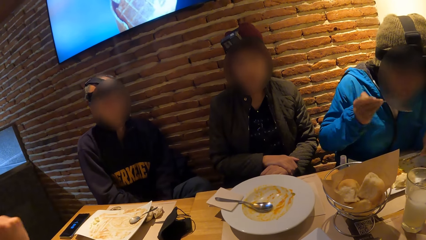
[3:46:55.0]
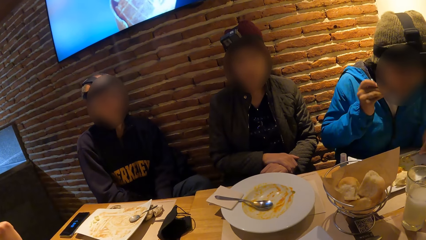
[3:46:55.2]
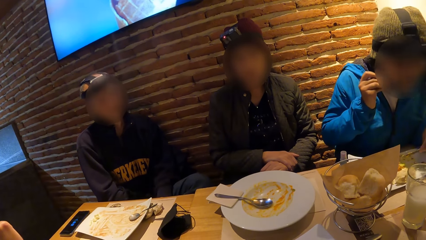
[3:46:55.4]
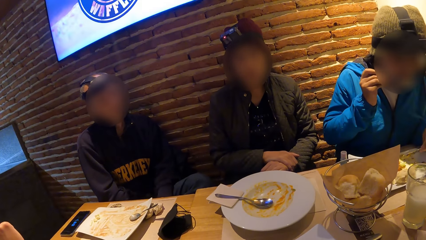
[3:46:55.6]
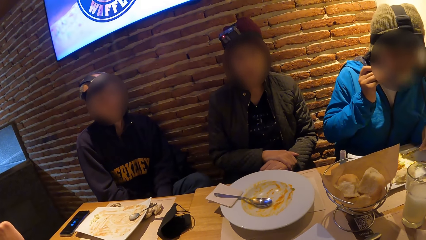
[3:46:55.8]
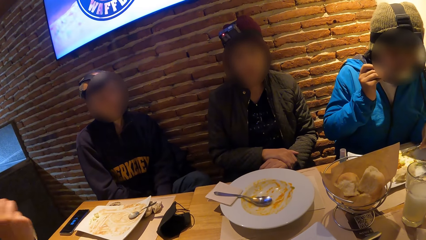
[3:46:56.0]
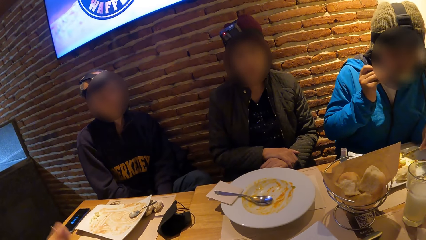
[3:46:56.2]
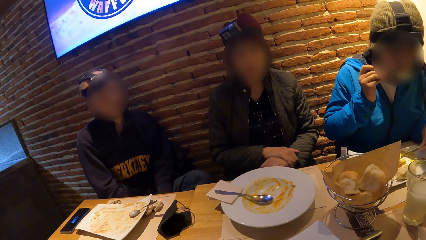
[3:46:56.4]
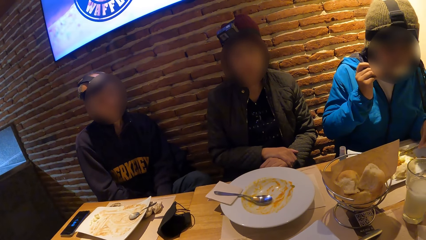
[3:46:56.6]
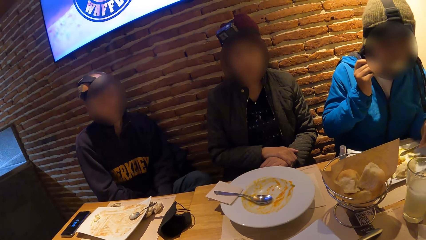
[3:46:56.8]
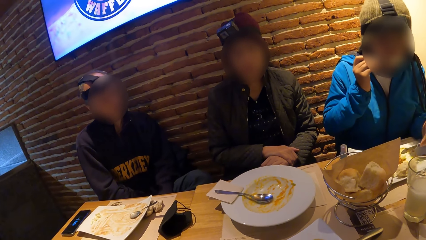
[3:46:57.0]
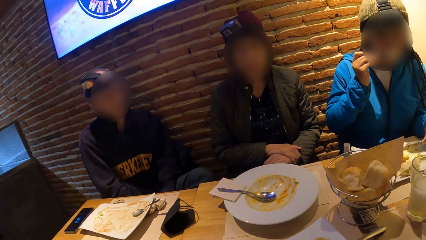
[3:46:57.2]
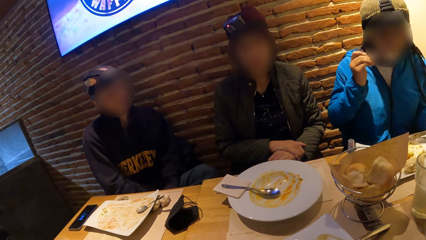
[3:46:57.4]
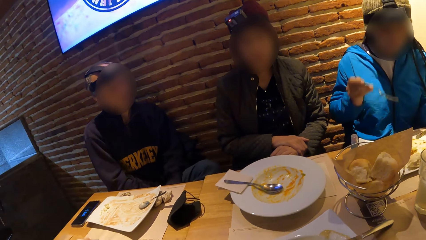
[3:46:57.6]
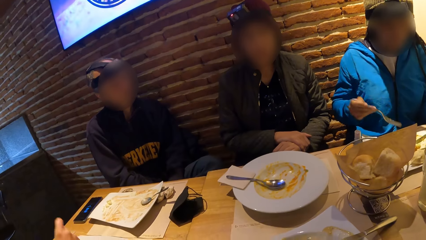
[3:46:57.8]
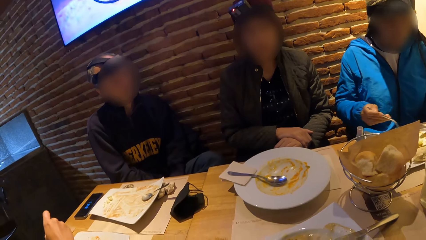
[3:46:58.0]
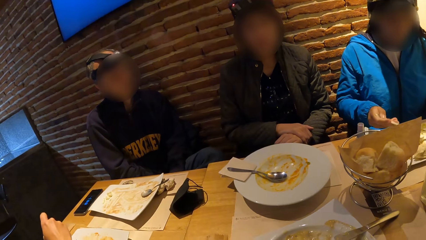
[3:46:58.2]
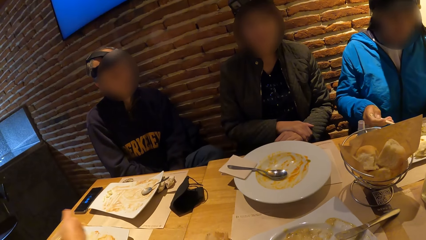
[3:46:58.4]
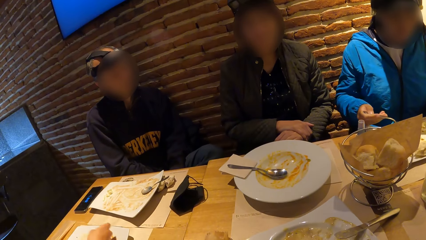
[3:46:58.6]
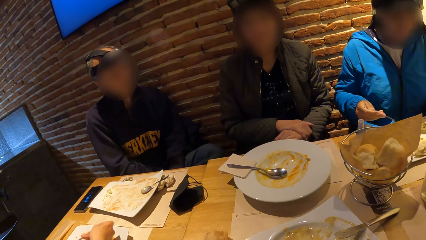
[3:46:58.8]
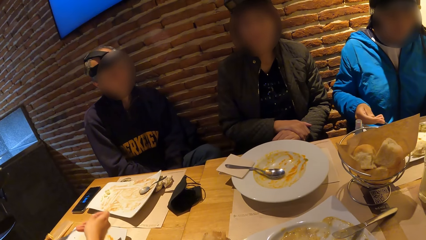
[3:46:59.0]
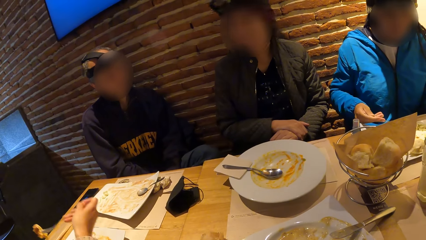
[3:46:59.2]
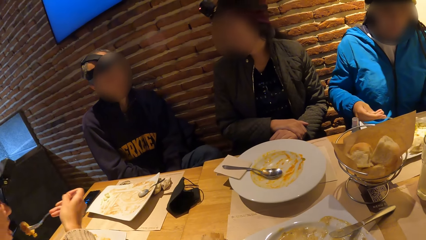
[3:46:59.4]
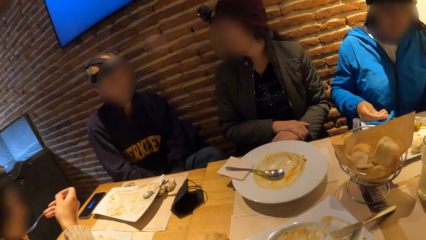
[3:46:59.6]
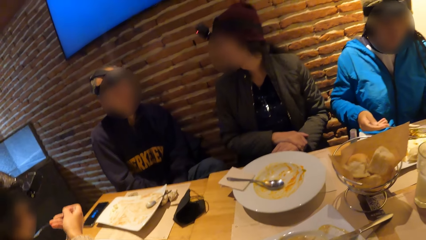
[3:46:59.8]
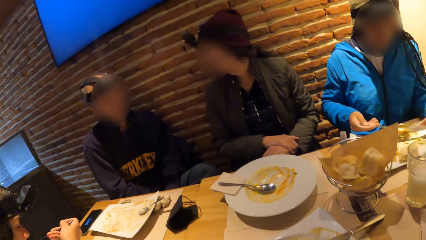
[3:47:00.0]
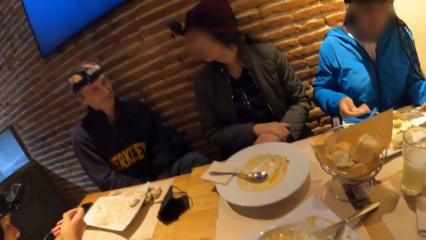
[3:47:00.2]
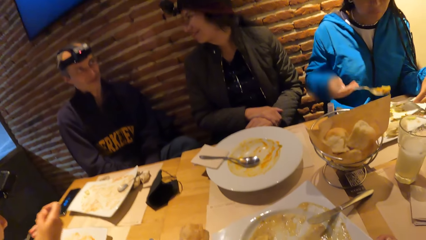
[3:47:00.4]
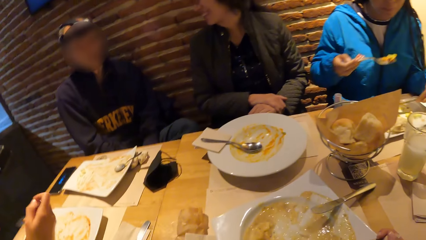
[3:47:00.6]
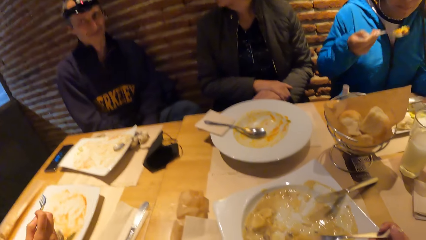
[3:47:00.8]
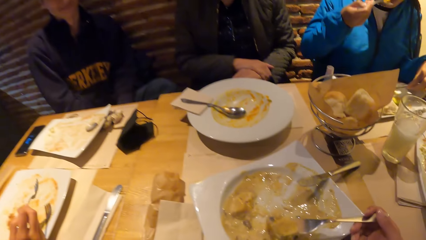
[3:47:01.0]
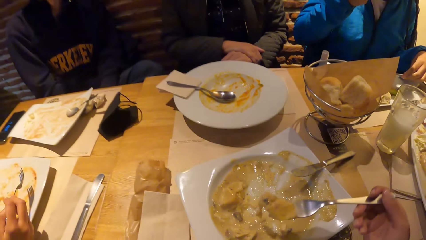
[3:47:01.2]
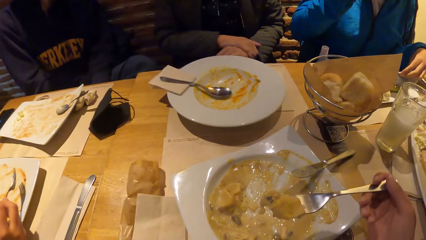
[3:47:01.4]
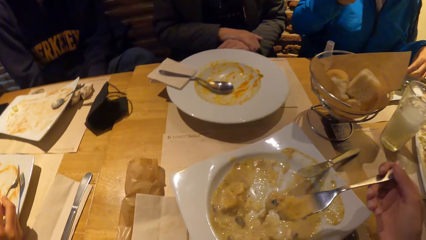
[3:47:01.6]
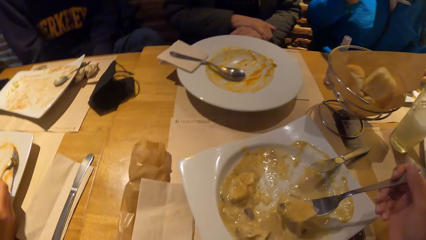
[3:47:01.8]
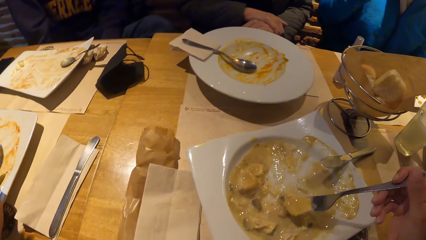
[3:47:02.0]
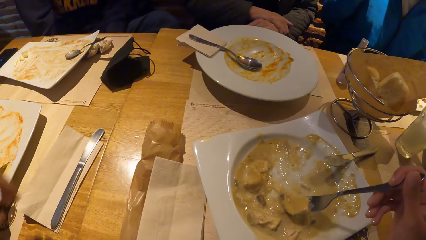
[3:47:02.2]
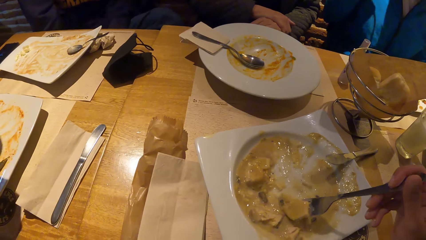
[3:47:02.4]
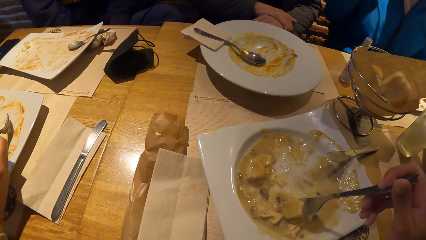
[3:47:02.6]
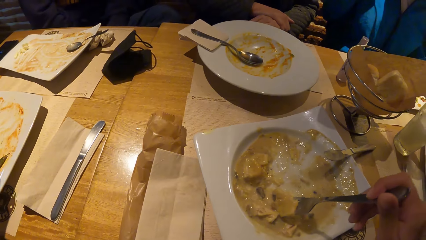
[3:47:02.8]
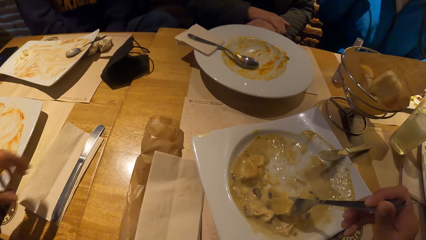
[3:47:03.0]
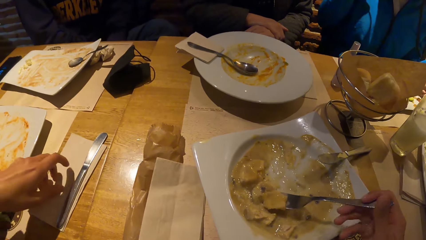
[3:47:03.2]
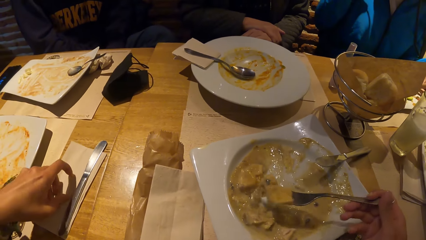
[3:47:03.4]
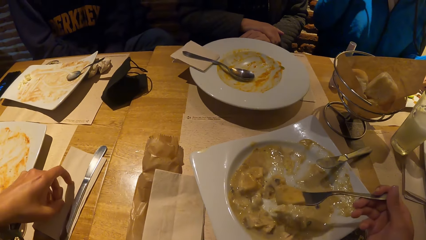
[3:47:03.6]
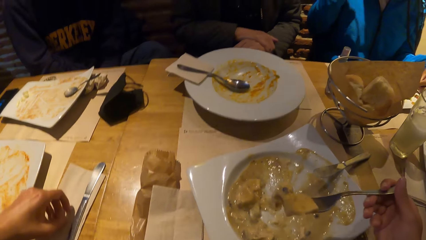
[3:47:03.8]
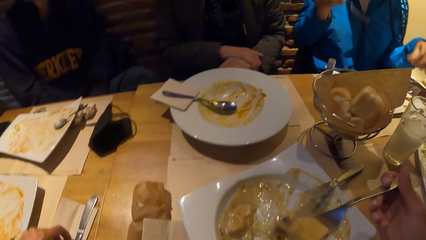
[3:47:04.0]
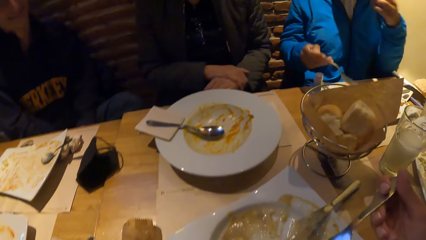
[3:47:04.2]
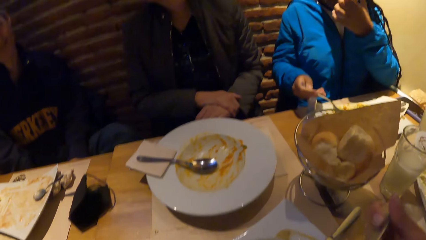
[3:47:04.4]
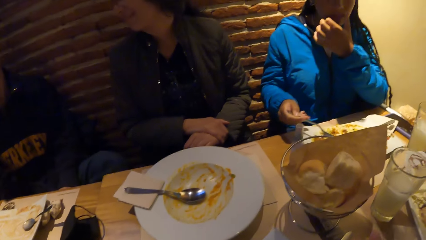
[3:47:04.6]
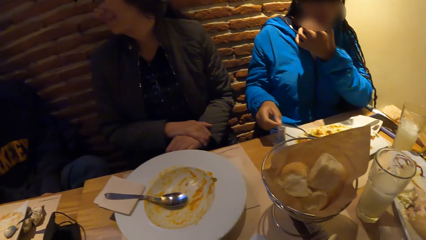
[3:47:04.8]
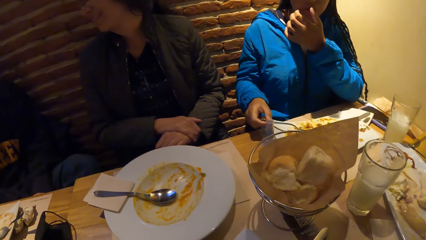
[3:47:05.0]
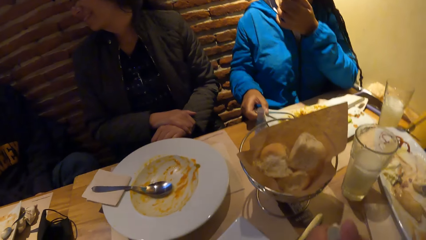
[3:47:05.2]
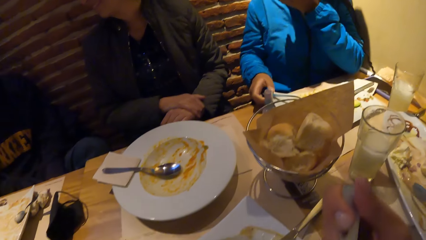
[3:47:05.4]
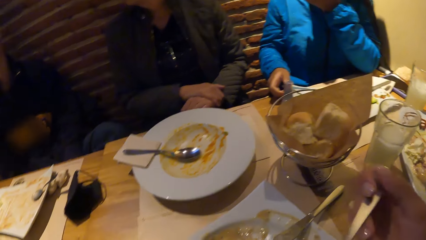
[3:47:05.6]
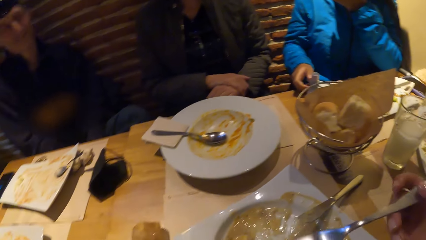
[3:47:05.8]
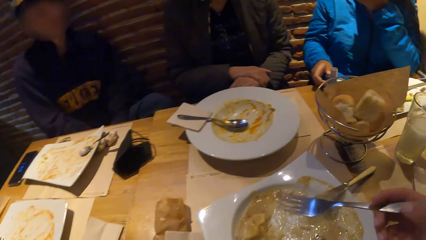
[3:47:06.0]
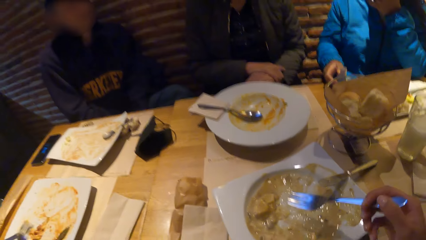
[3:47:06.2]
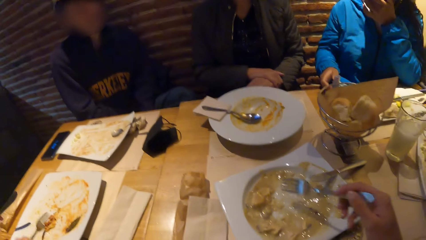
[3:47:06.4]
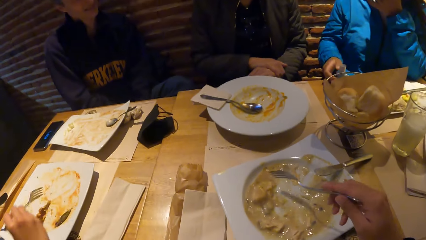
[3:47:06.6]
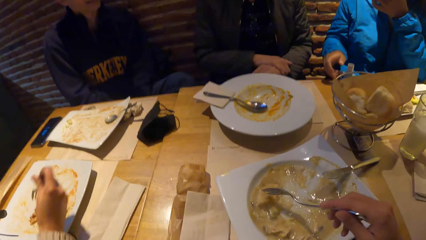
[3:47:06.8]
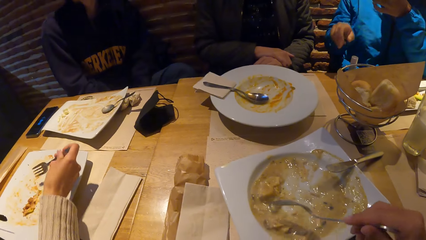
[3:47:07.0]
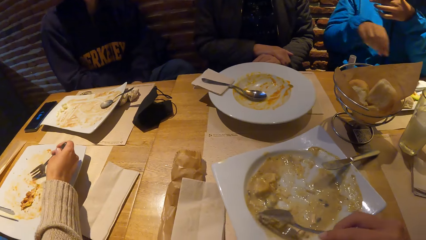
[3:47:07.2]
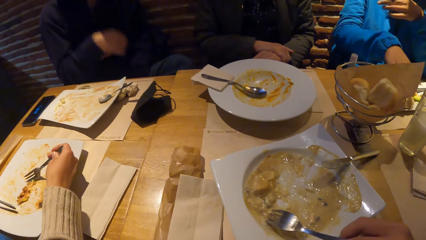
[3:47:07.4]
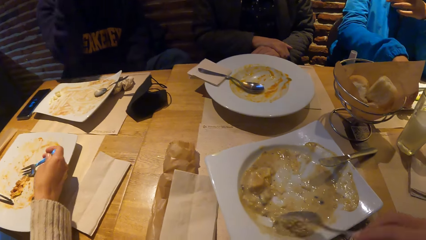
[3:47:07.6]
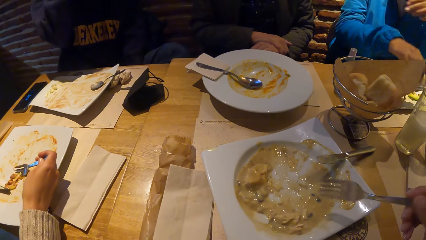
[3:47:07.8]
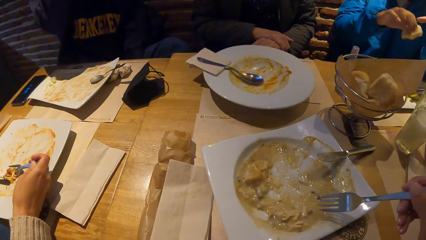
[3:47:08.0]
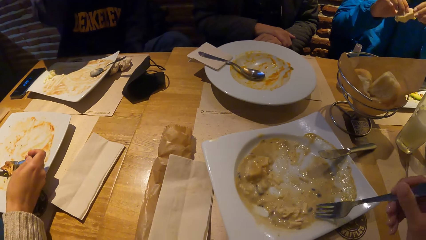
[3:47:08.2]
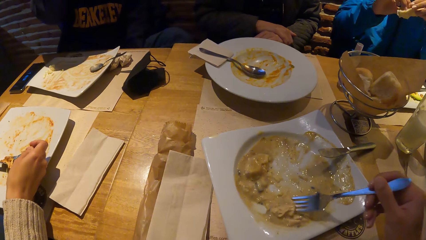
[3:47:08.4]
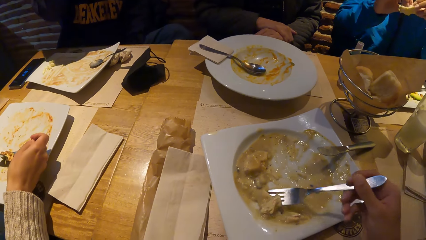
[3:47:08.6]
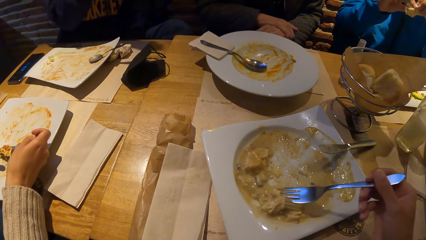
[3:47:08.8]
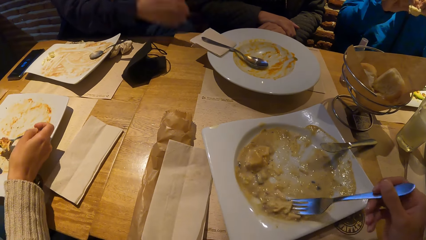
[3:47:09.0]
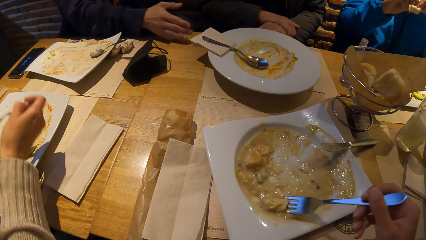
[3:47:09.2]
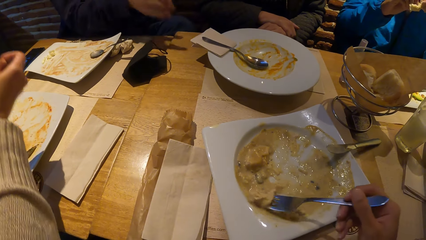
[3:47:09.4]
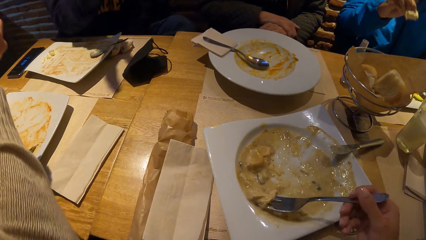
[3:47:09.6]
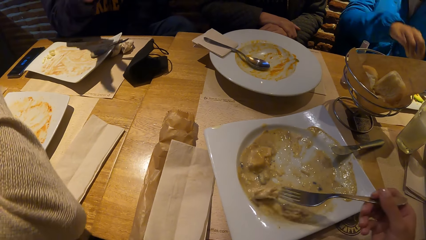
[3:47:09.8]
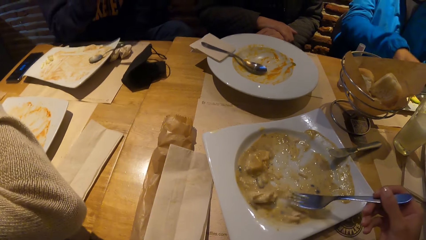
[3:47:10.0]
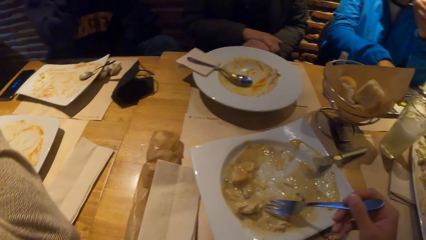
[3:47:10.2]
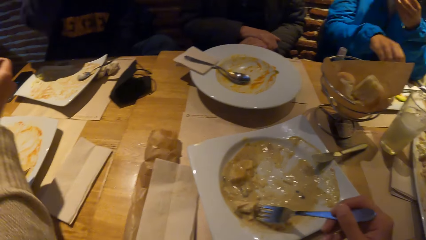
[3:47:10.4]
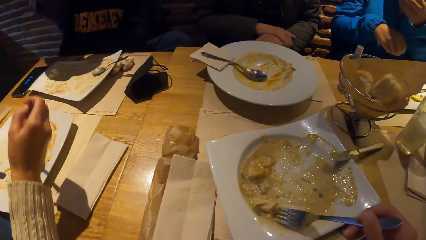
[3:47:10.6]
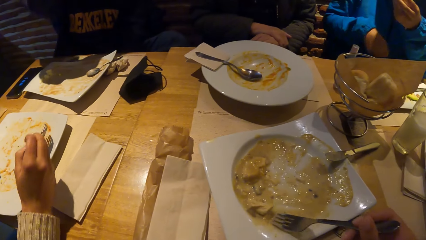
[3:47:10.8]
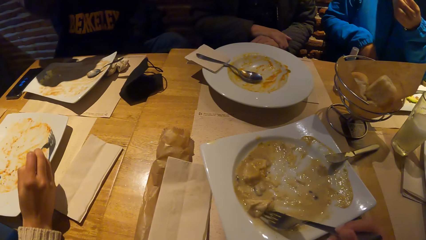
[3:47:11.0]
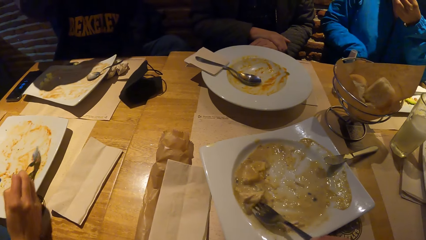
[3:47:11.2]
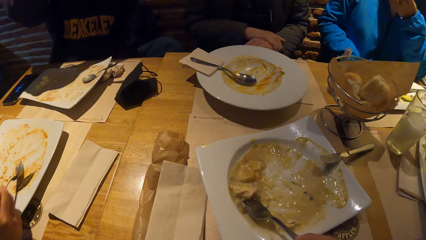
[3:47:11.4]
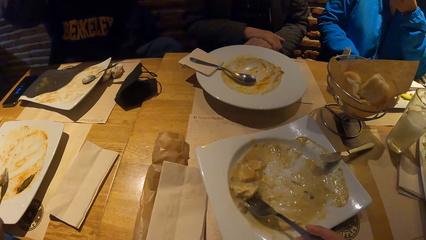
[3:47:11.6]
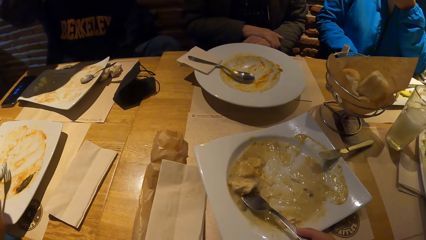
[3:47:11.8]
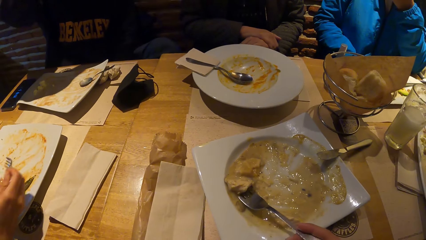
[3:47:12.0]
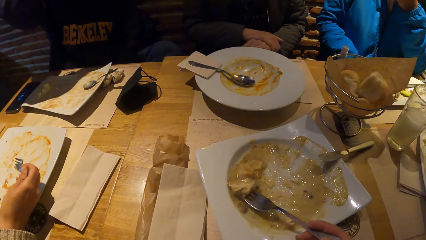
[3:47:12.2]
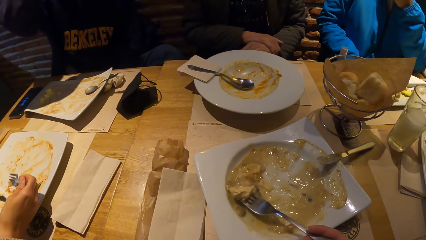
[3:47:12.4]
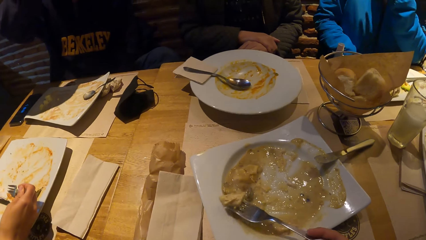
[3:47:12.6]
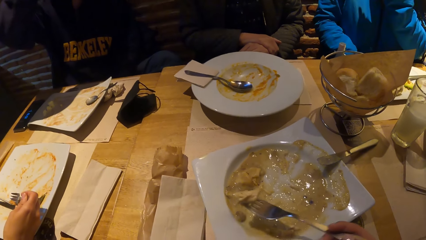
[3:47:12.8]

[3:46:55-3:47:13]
The camera wearer looks at the plate. He eats pasta. He scoops the pasta with the fork. He lifts the fork with food to his mouth with his right hand.
